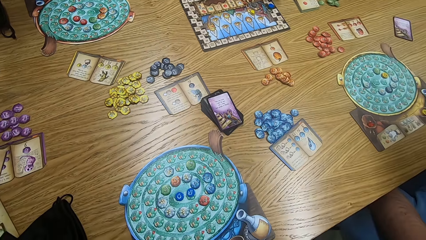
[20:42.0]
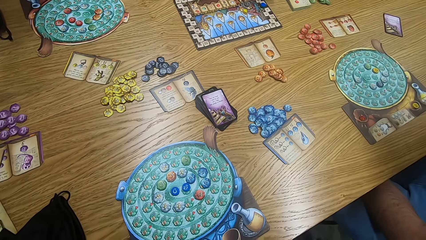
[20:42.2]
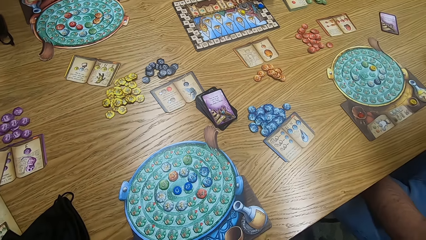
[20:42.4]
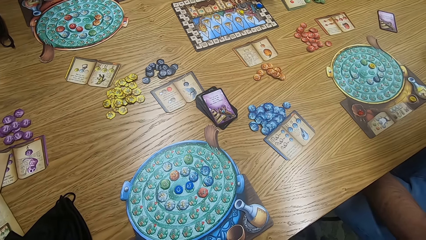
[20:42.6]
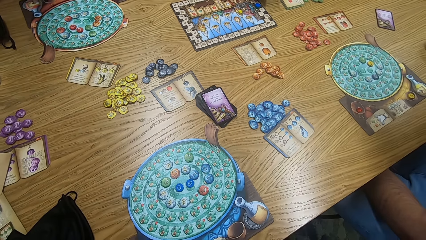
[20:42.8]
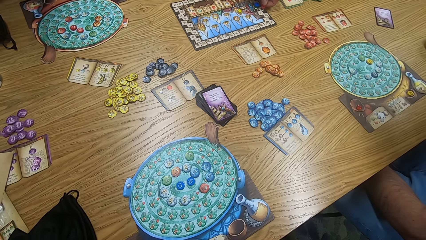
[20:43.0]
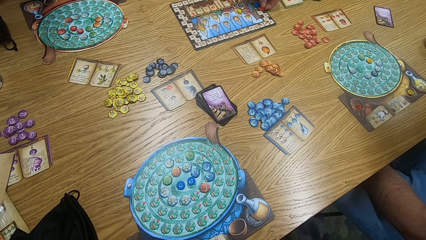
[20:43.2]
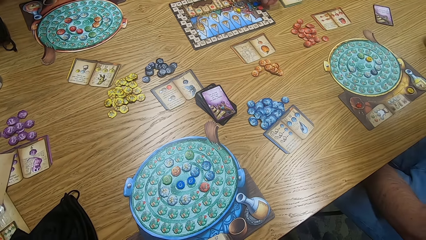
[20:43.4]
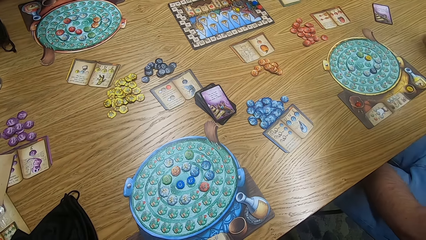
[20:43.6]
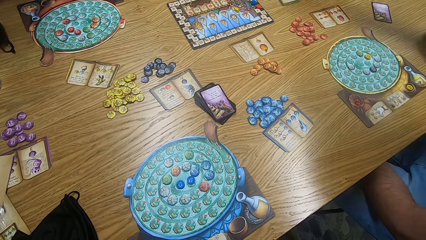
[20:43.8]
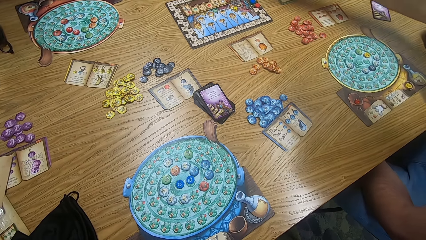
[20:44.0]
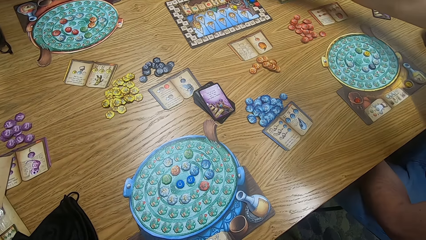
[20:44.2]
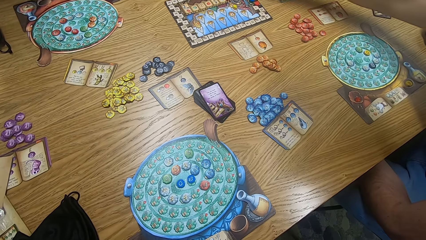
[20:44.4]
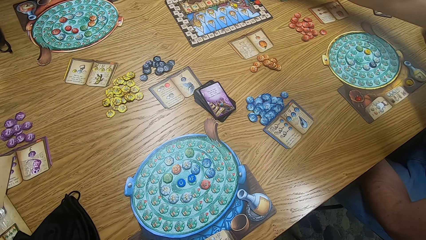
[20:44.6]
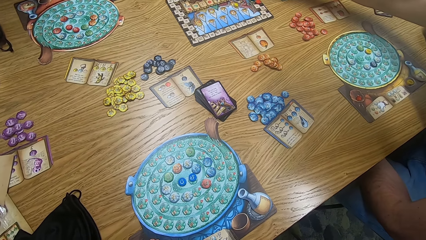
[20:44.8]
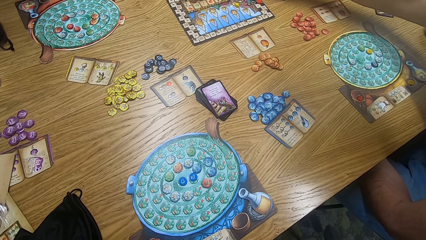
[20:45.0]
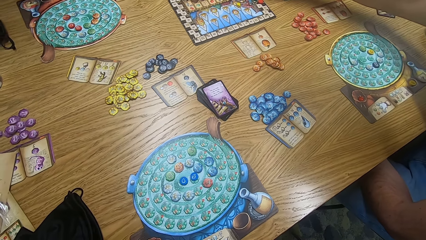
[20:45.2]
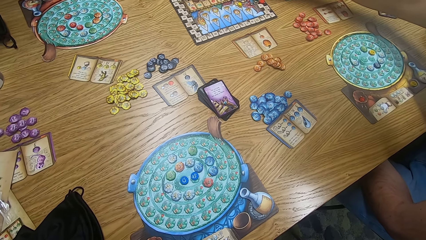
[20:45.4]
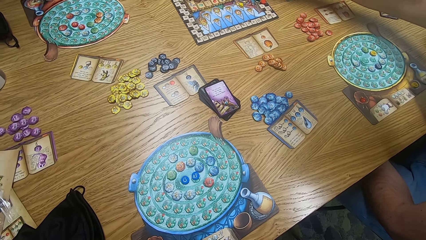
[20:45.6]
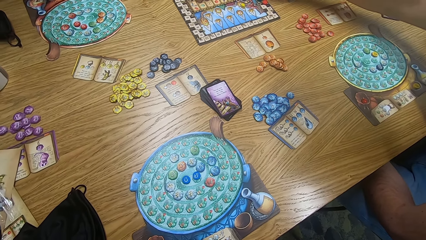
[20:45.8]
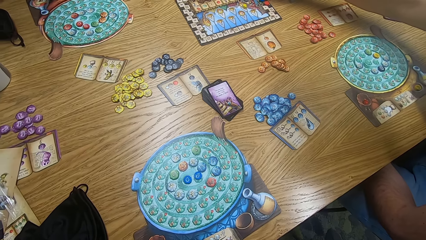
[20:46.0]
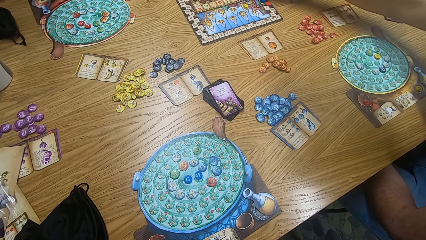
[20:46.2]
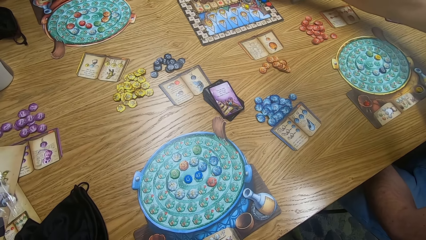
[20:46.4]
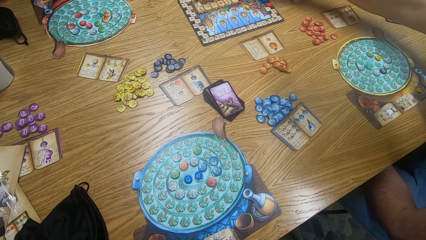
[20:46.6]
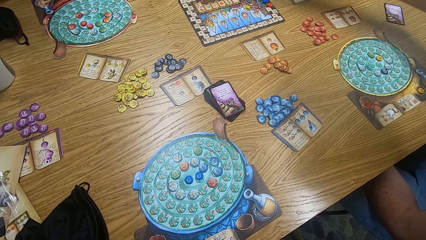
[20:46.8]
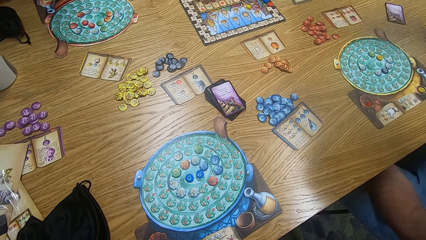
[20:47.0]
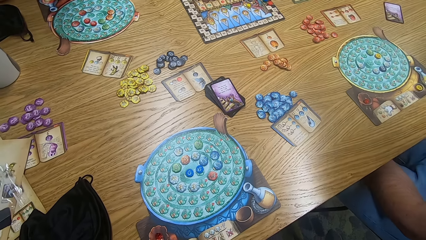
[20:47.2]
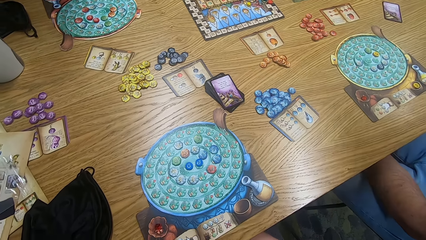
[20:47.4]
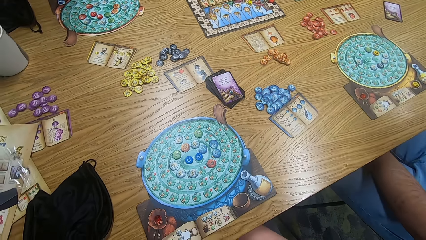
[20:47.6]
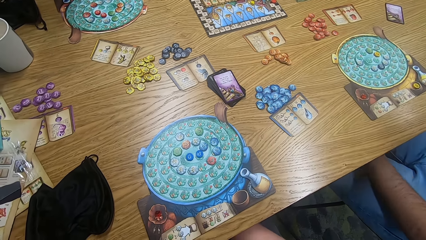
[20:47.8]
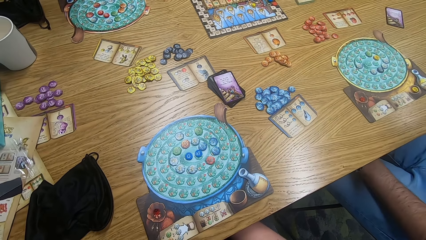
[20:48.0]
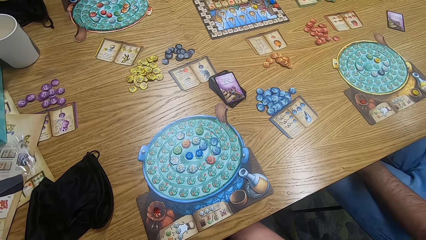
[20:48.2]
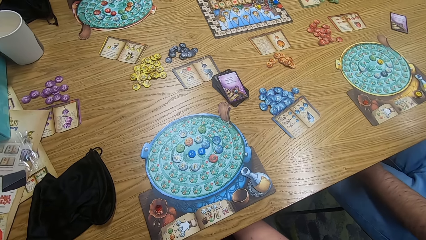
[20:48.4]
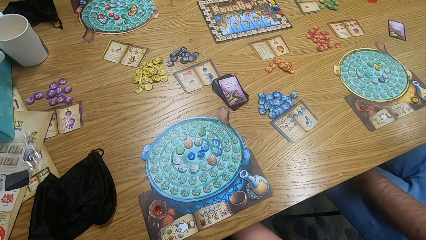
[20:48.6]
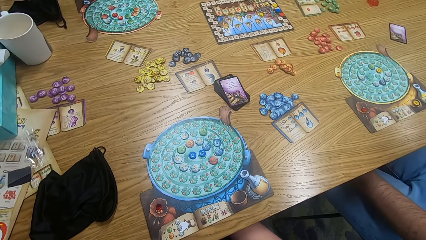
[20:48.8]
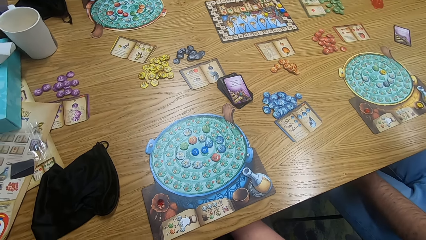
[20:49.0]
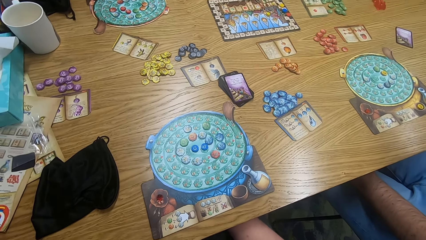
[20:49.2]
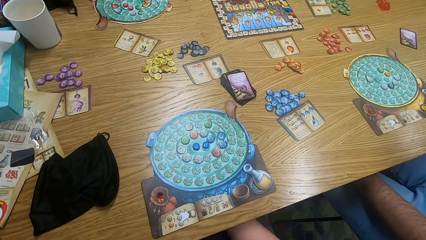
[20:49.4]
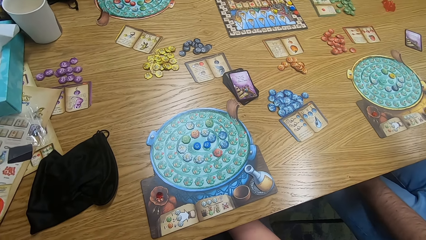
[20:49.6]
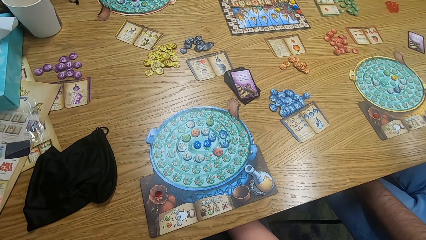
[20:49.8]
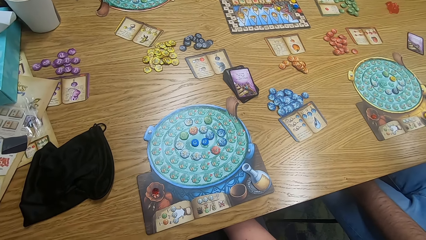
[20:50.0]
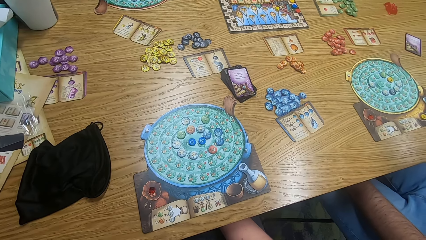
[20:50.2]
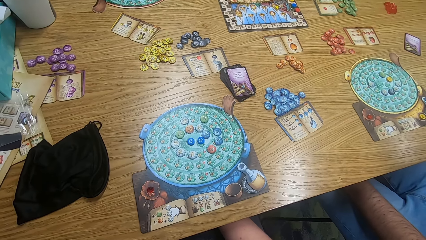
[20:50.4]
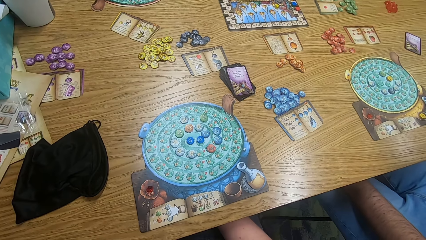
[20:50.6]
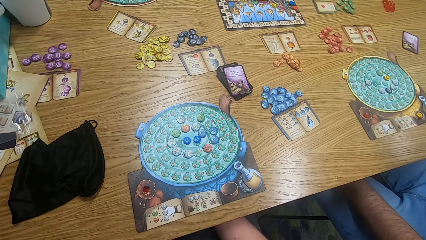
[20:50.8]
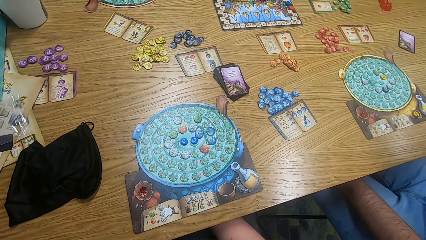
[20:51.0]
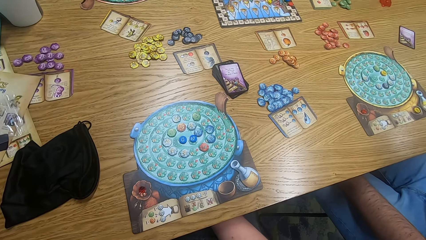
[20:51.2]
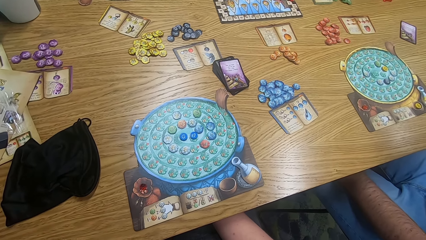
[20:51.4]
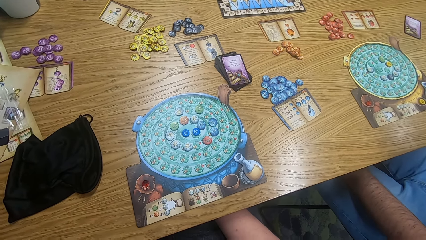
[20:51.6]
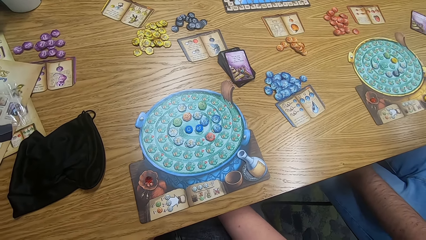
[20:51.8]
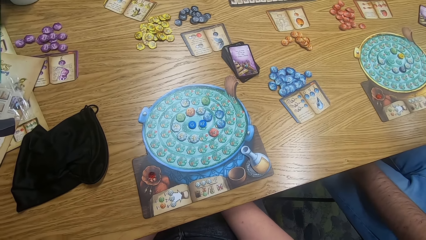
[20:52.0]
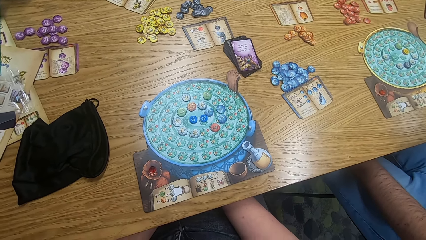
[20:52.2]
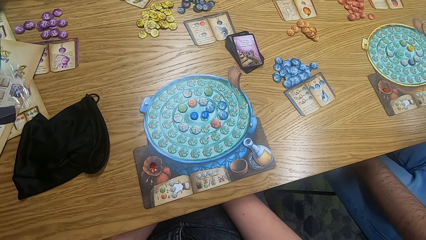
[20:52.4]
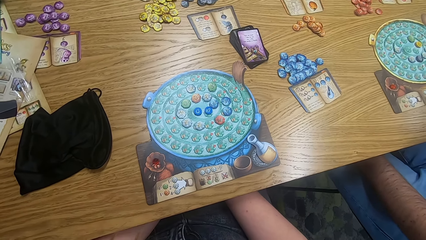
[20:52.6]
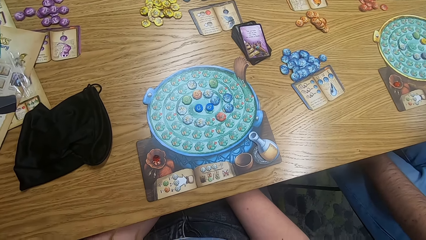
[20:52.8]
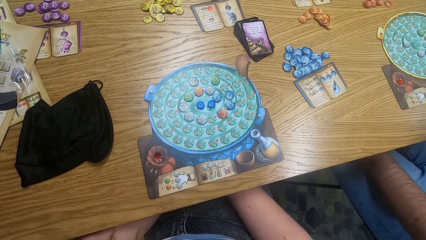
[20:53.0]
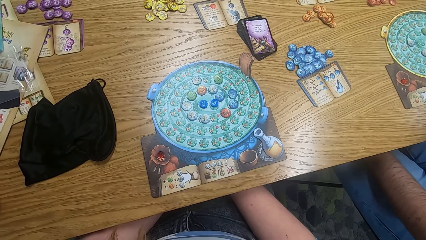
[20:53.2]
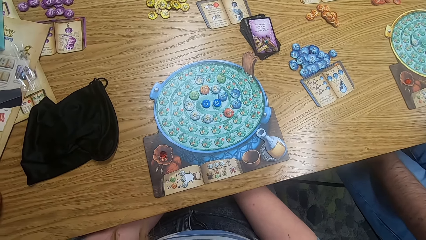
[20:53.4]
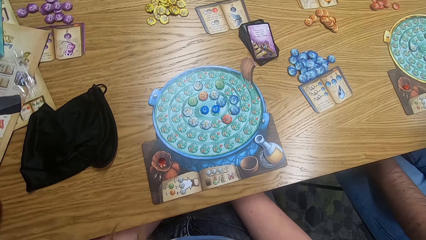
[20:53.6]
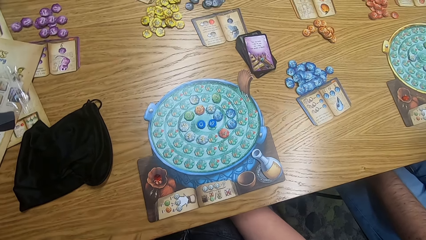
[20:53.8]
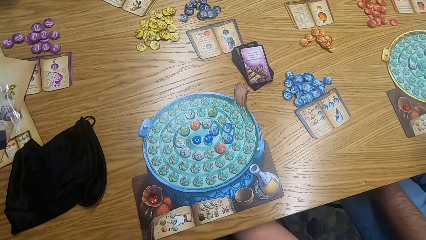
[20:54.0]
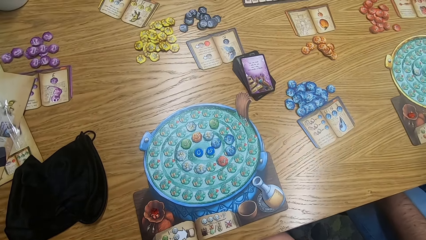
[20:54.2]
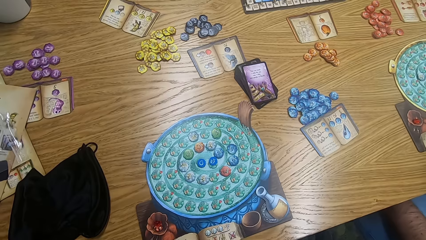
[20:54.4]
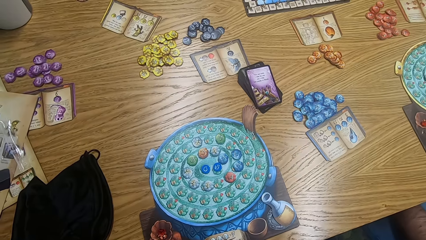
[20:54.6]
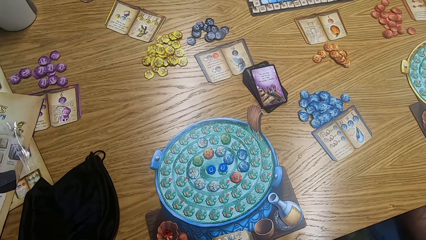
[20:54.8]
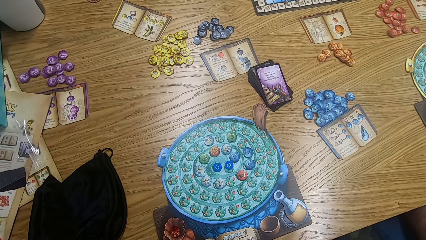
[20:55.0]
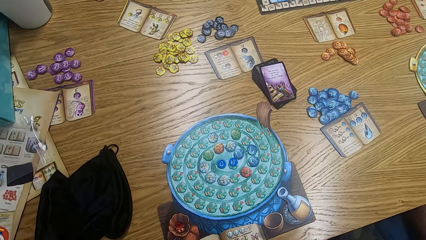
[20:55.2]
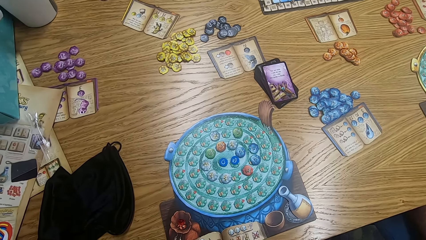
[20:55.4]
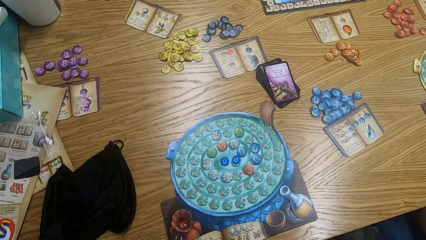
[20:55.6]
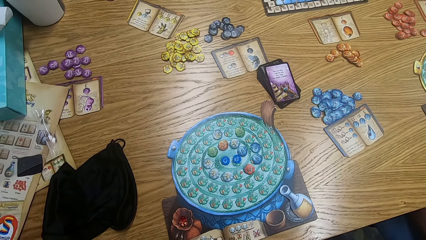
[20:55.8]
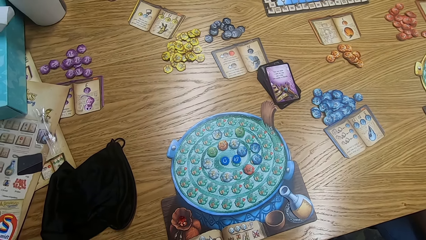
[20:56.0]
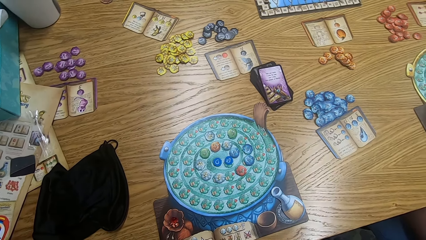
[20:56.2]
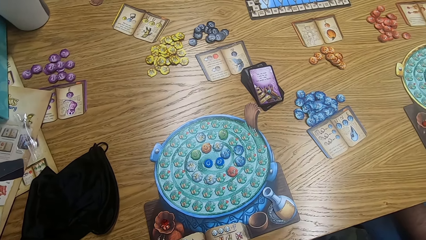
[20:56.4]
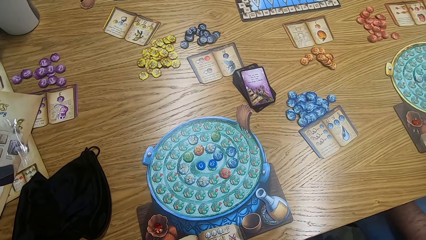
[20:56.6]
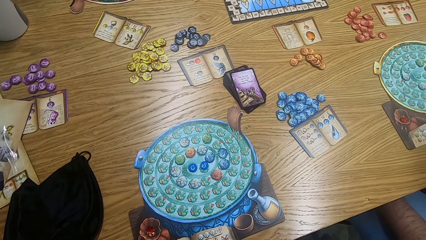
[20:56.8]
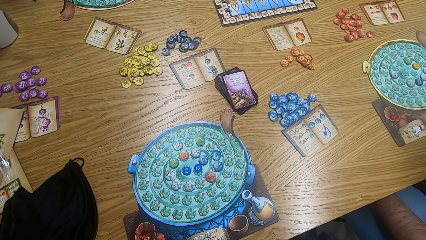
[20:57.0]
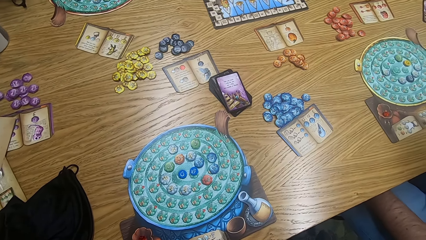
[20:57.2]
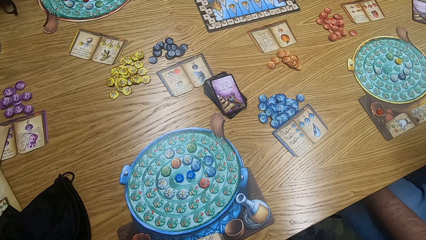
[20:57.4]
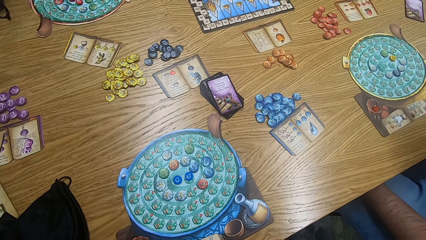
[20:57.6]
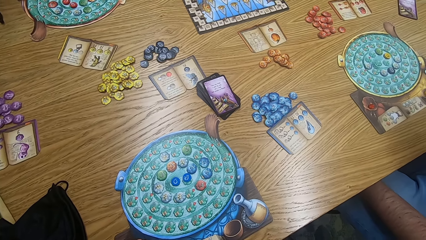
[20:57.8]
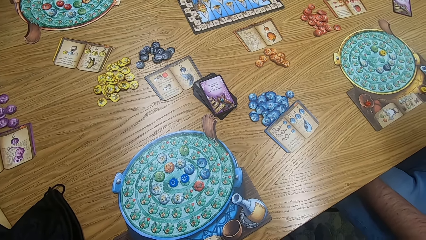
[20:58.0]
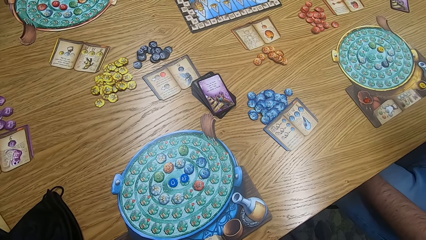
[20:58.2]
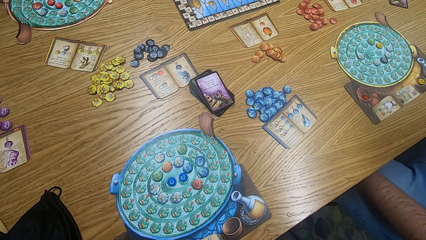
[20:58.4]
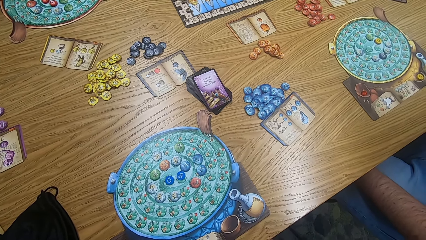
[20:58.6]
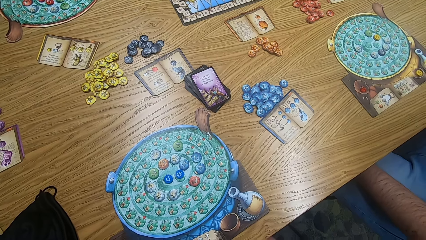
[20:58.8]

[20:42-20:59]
The camera wearer looks around. A man plays the game. Another man plays the game. A person stretches a hand on the game board. The camera wearer looks around. They look at the game board.
